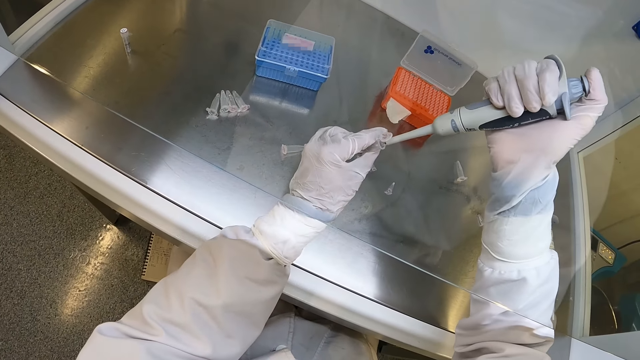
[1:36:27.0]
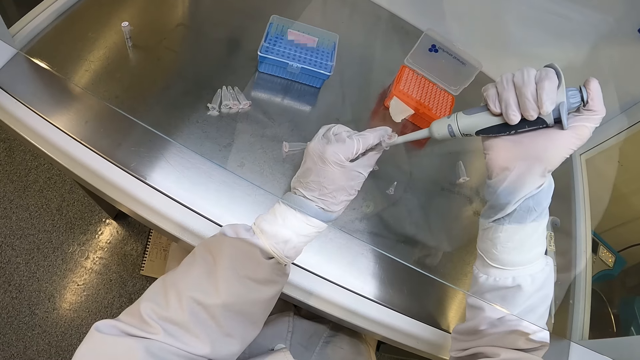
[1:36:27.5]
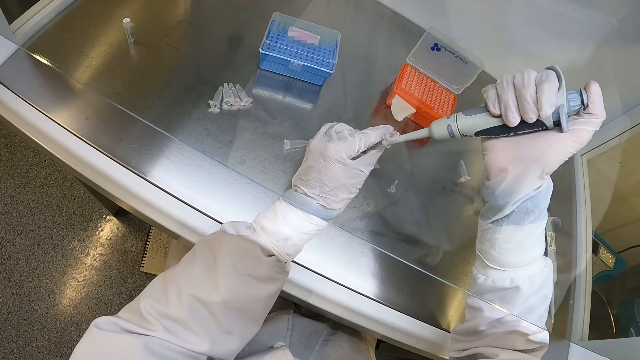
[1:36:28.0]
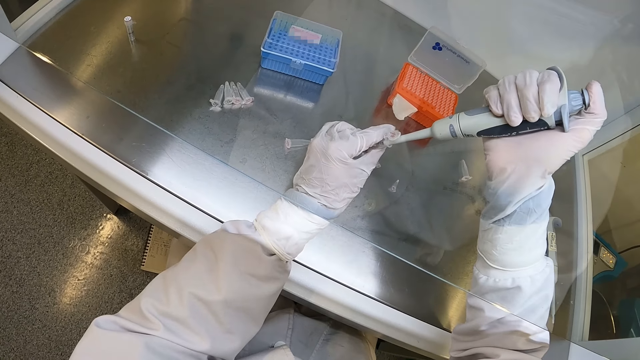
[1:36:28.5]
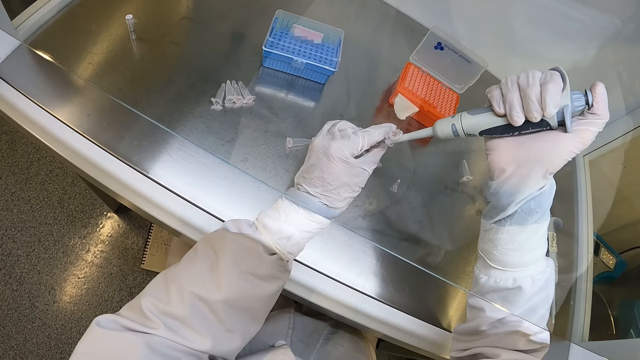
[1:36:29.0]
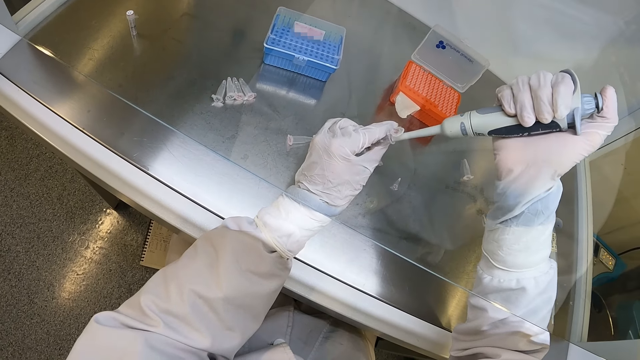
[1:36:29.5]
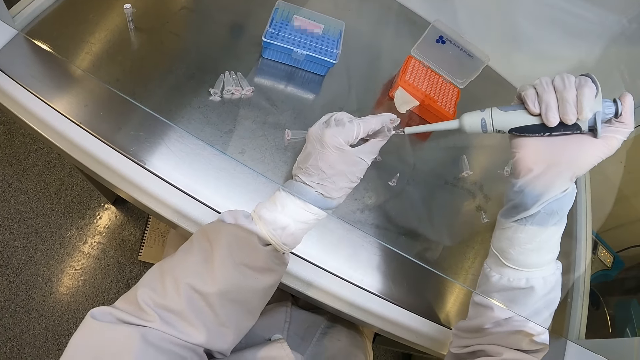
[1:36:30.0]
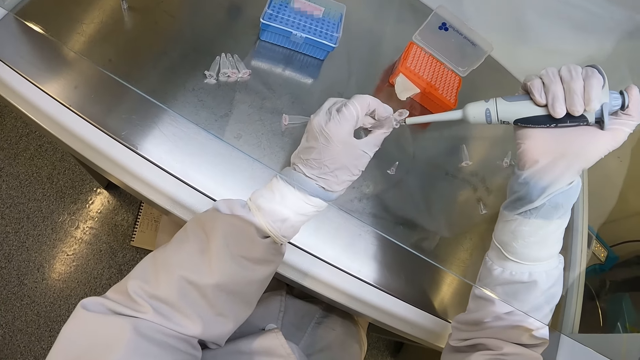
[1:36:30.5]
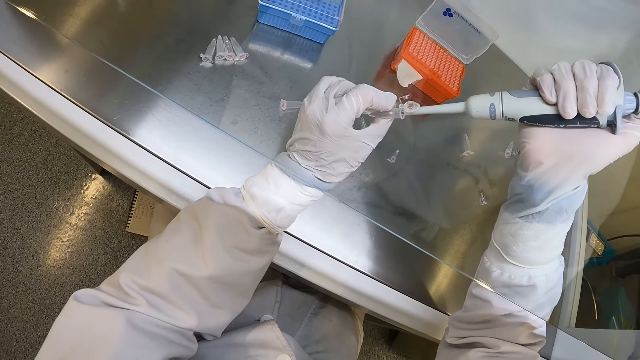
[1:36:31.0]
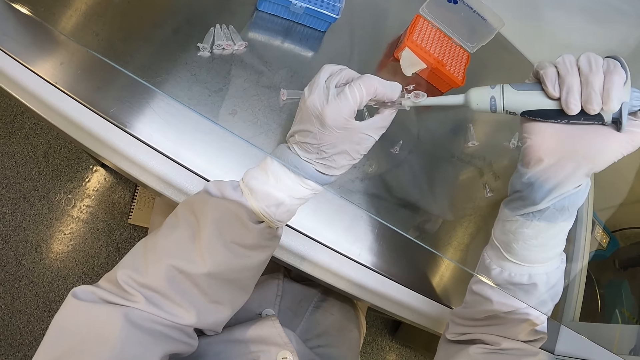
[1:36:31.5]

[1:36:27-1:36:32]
The camera wearer puts the sample in the test tube.

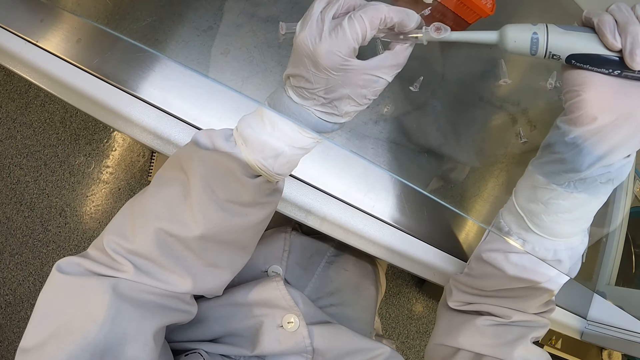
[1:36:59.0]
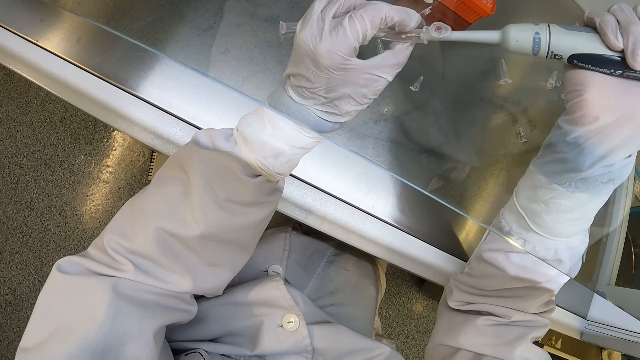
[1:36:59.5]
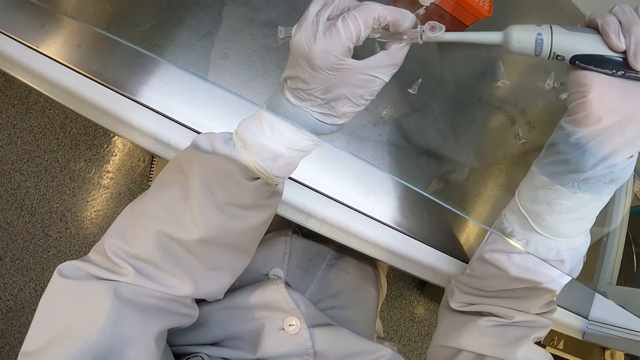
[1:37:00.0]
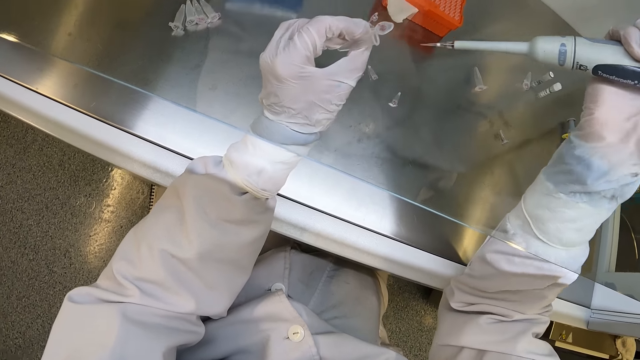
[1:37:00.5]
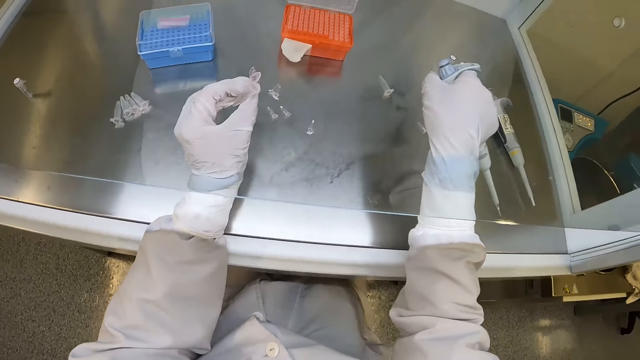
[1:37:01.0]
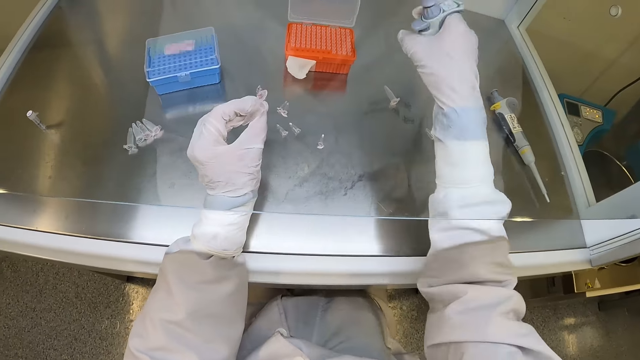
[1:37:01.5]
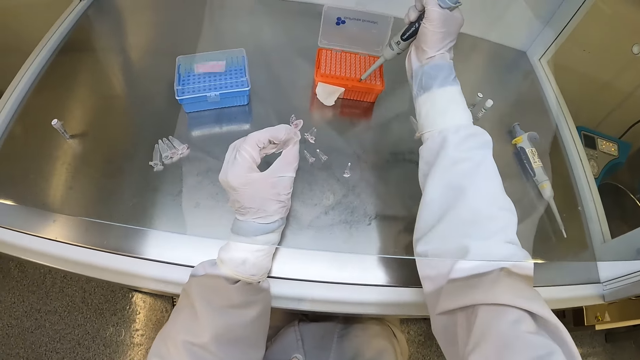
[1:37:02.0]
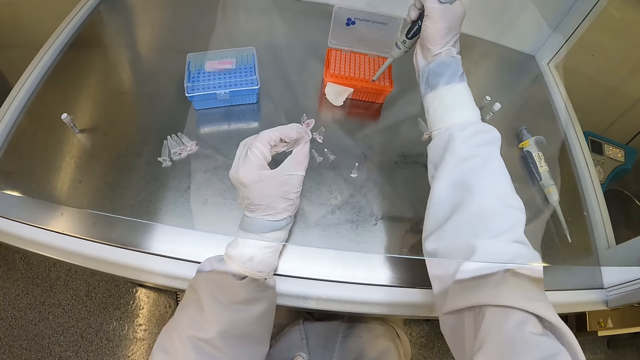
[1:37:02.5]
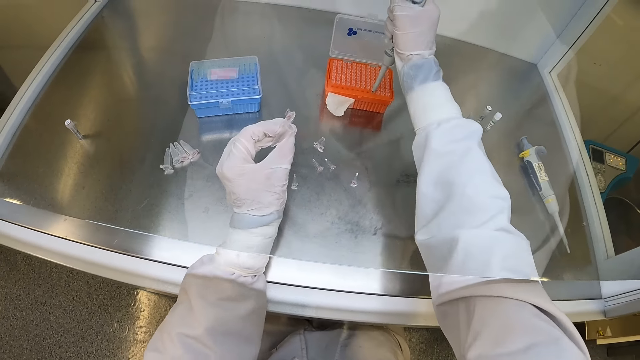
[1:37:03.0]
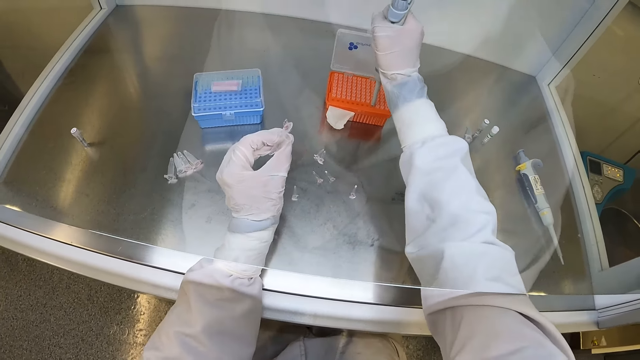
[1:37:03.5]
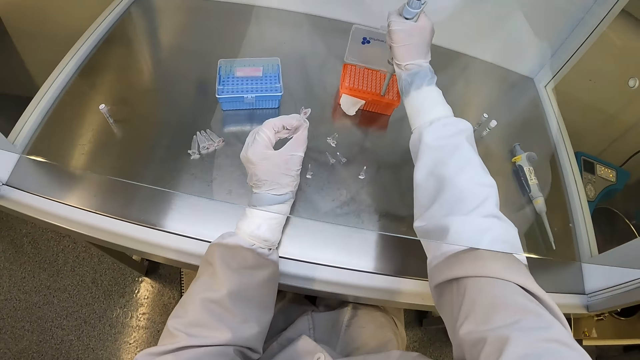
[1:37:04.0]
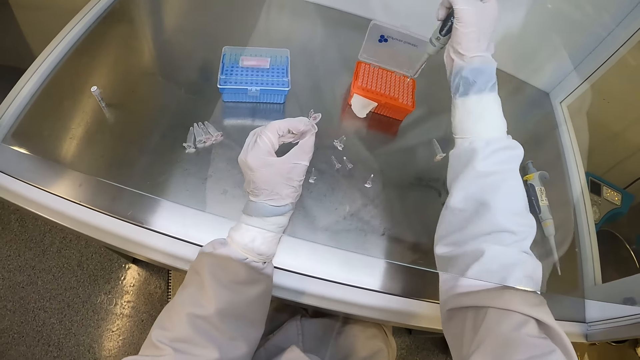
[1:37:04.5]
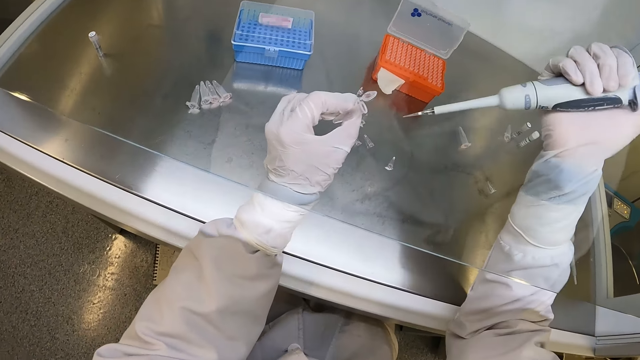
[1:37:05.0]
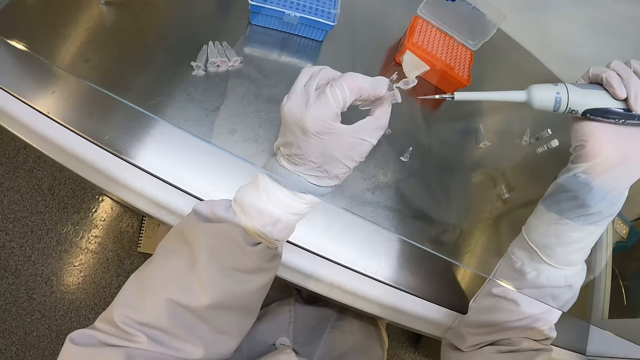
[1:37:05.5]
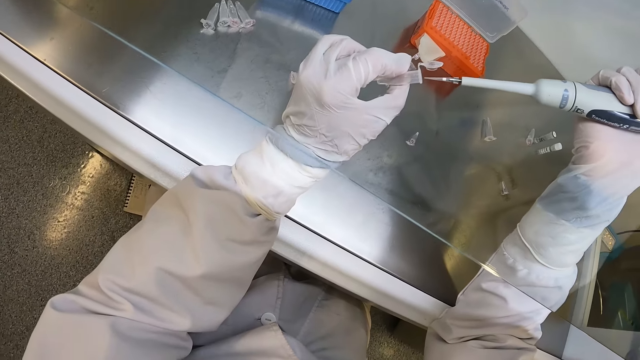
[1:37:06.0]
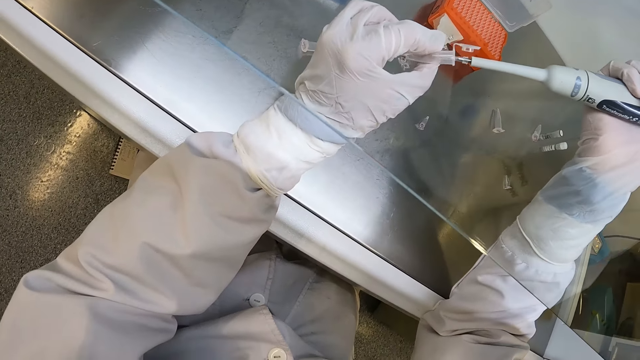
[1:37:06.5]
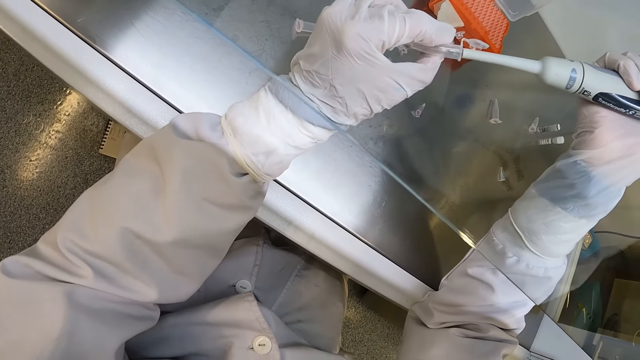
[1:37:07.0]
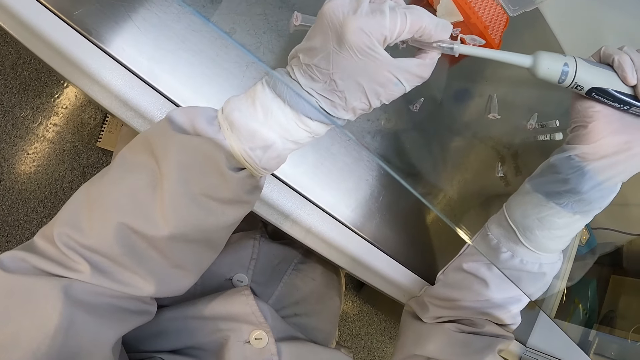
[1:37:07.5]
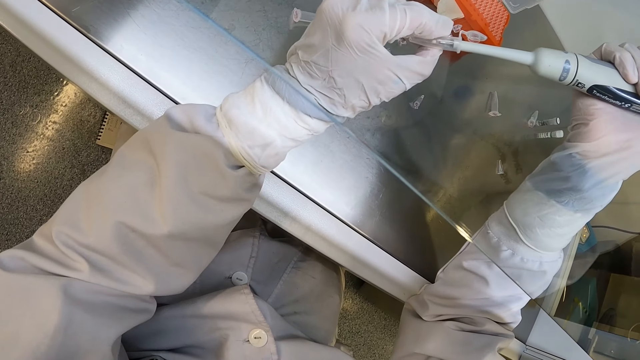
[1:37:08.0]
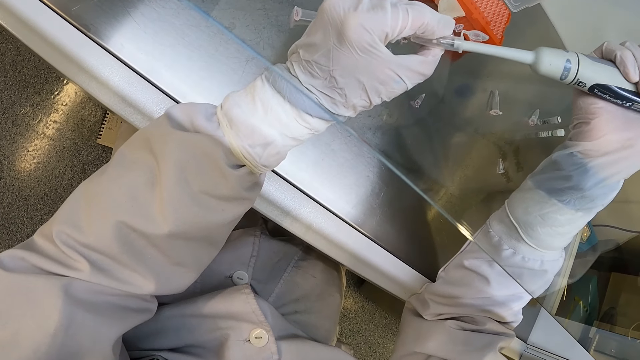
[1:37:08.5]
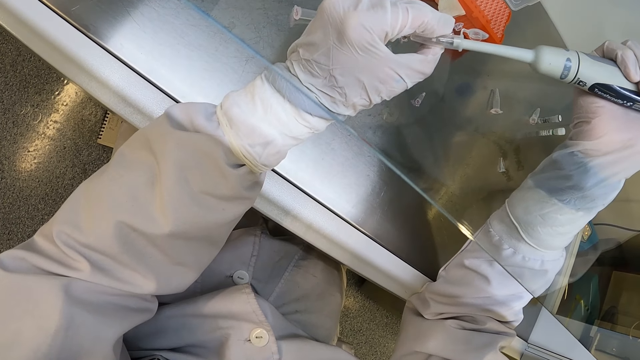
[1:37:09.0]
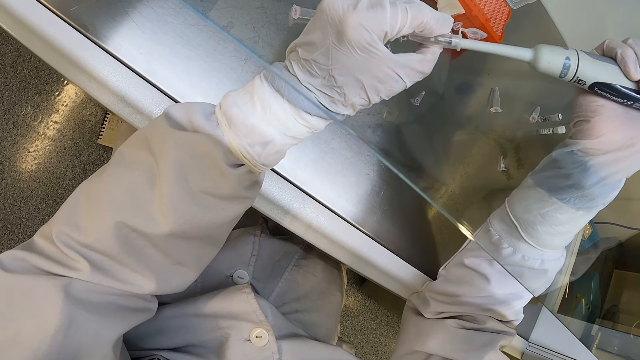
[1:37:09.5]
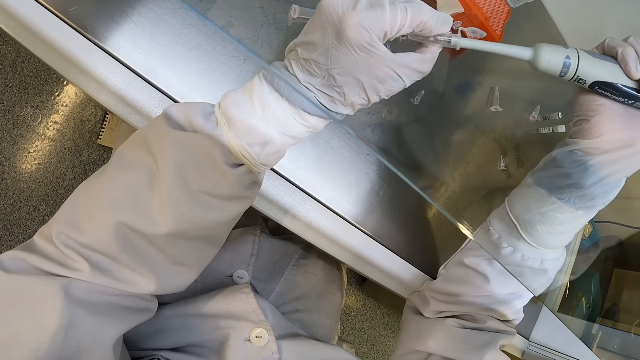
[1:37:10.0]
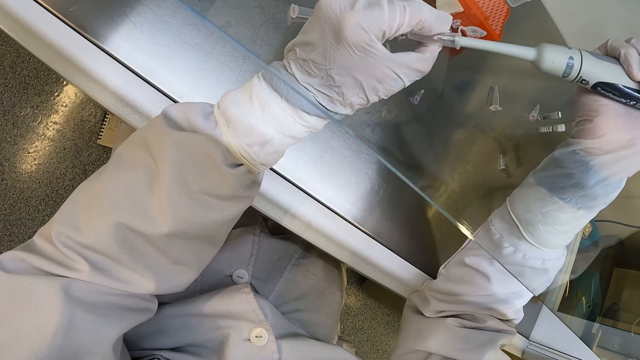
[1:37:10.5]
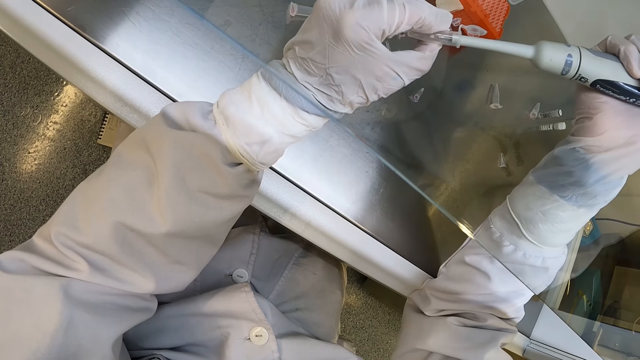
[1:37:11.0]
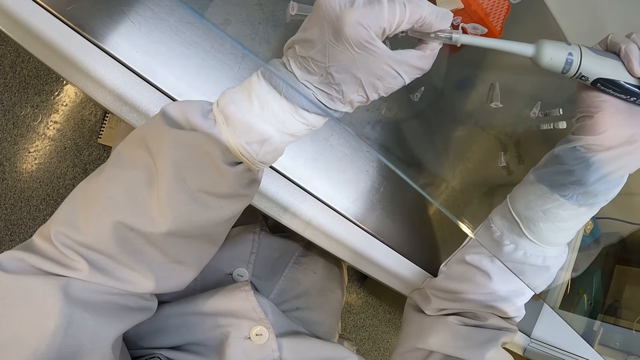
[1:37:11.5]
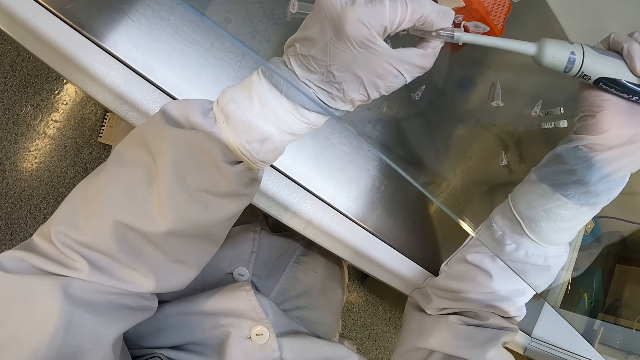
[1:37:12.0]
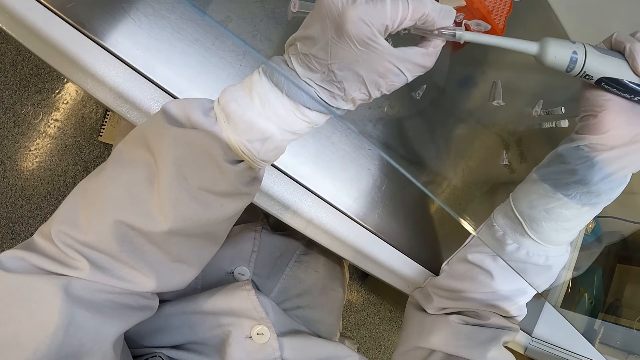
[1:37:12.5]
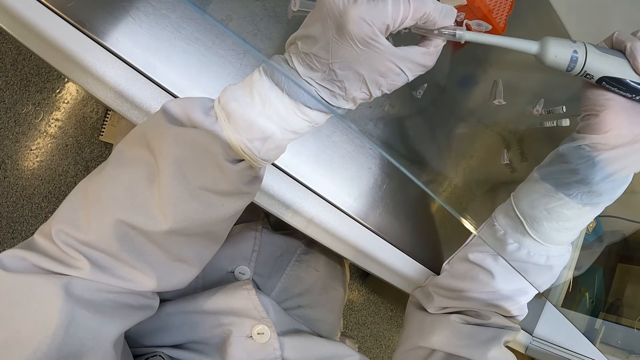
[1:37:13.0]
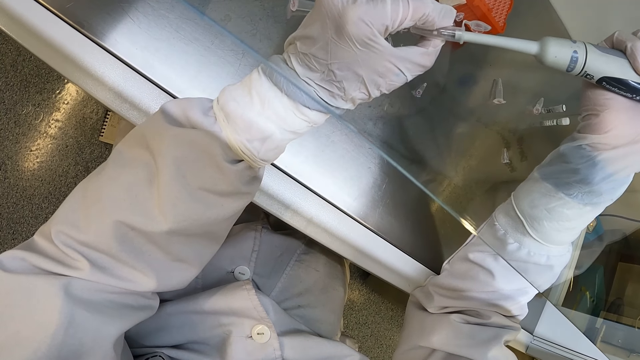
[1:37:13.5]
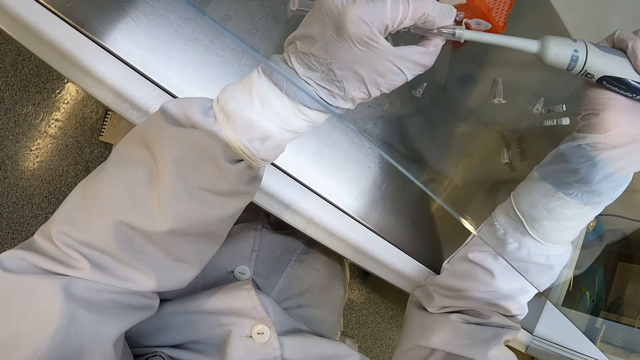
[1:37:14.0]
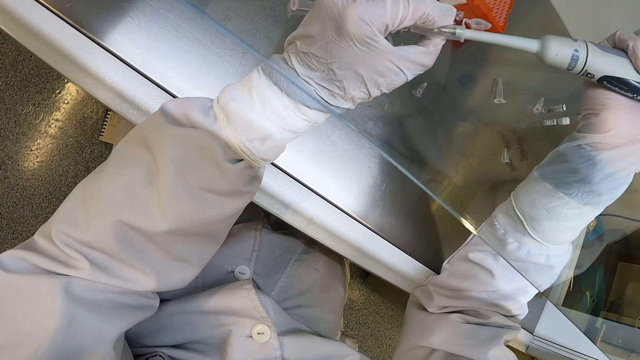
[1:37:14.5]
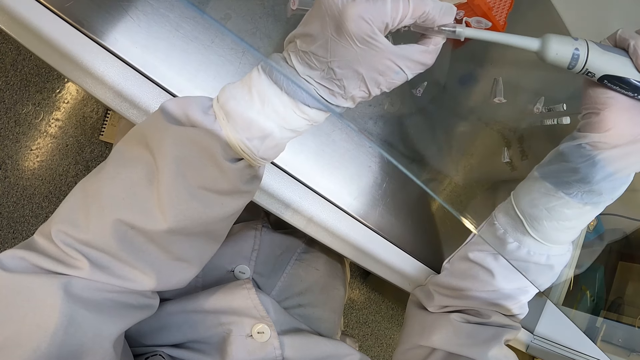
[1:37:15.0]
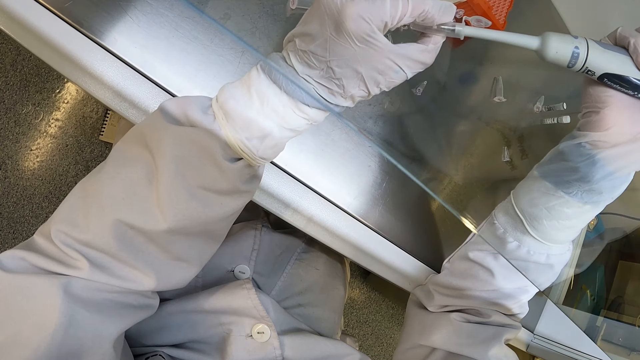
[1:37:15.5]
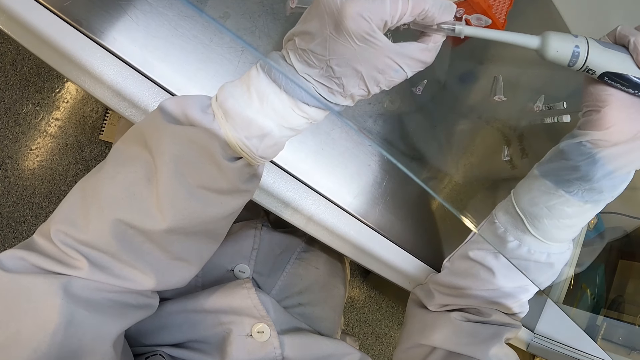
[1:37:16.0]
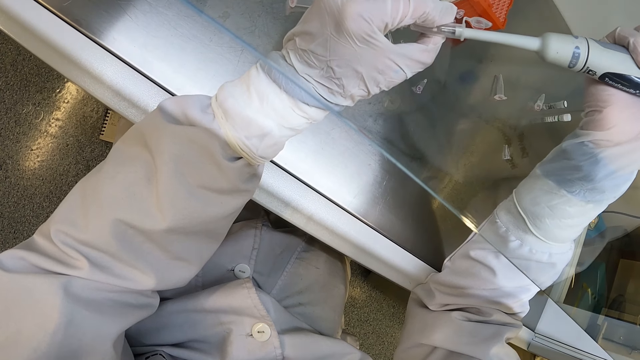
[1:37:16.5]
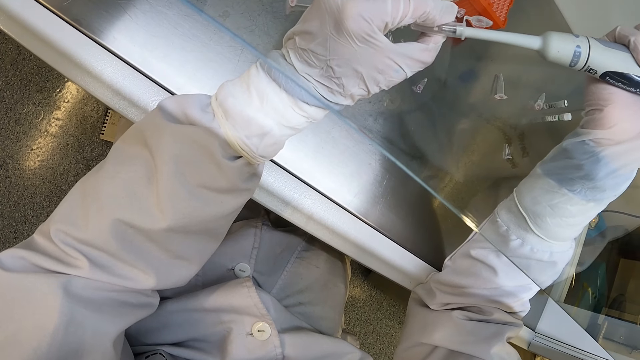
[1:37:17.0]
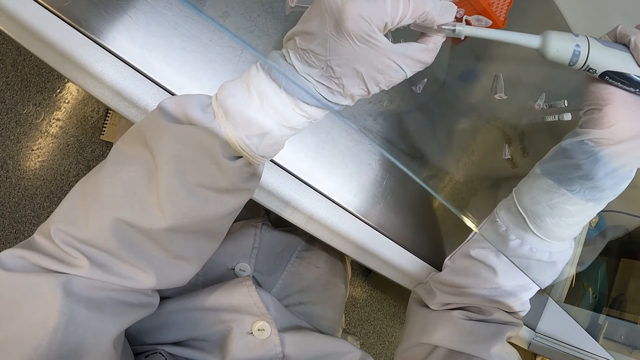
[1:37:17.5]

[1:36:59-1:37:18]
The camera wearer ejects the tip of the micropipette from the micropipette in his right hand. He picks up a micropipette tip from the box of micropipette tips with the micropipette in his right hand. He scoops the sample. He transfers some syrup into the centrifuge tube from the micropipette in his right hand.
